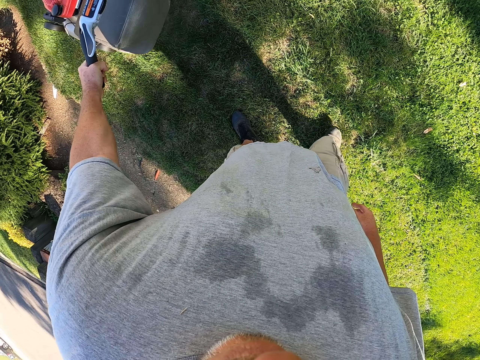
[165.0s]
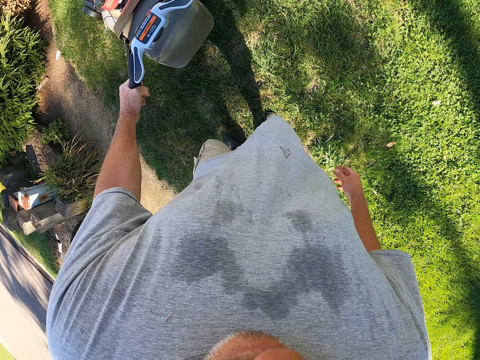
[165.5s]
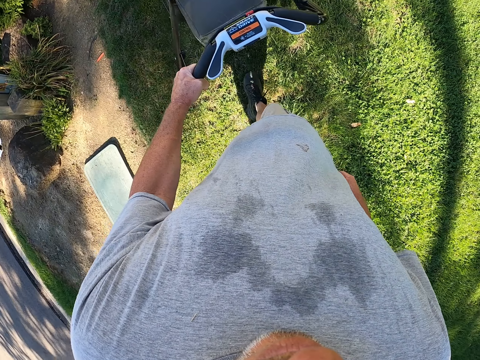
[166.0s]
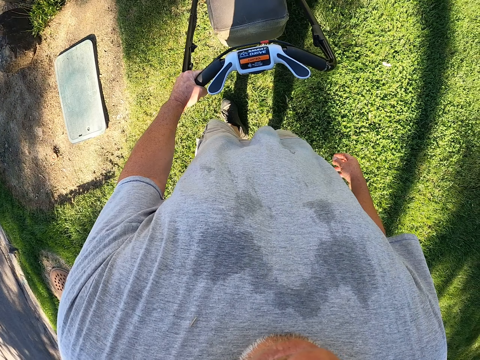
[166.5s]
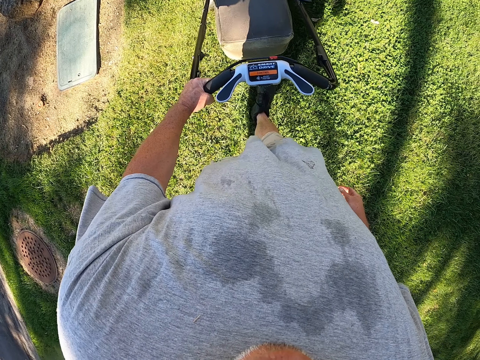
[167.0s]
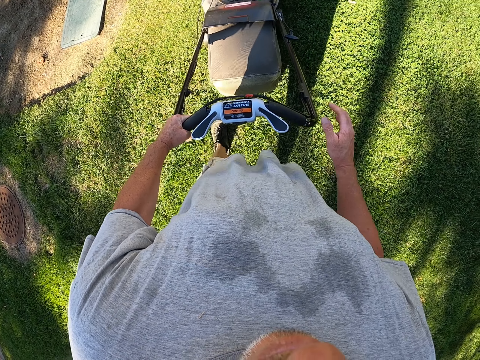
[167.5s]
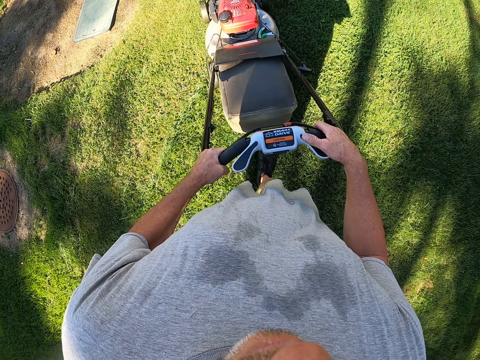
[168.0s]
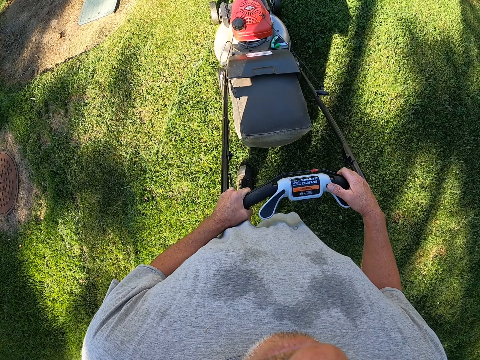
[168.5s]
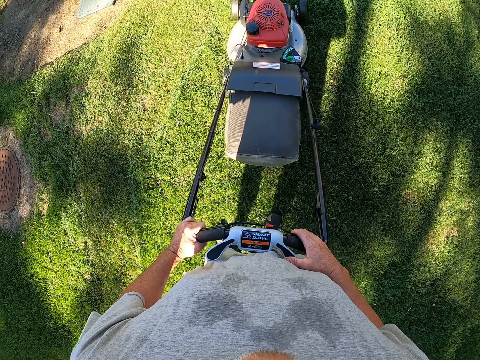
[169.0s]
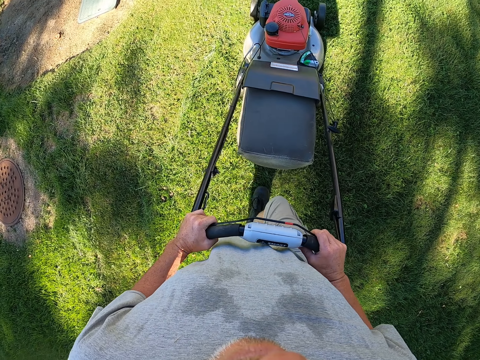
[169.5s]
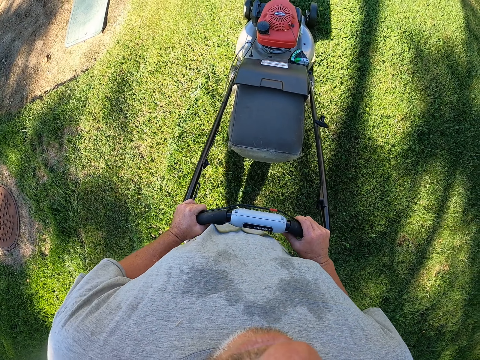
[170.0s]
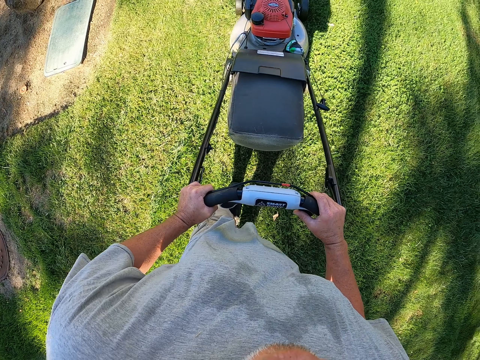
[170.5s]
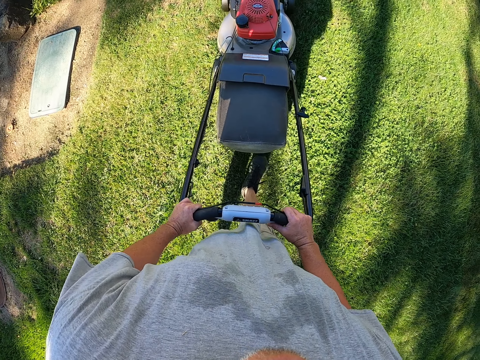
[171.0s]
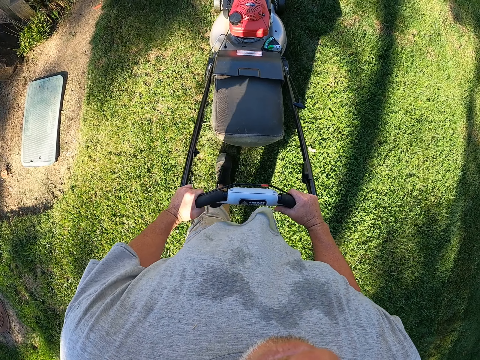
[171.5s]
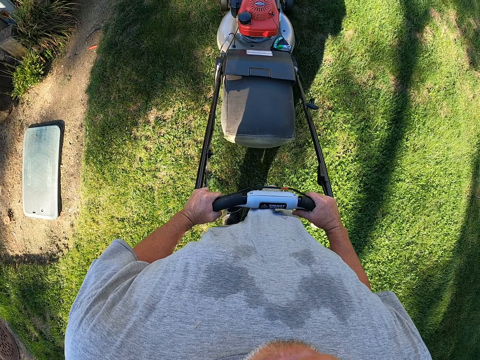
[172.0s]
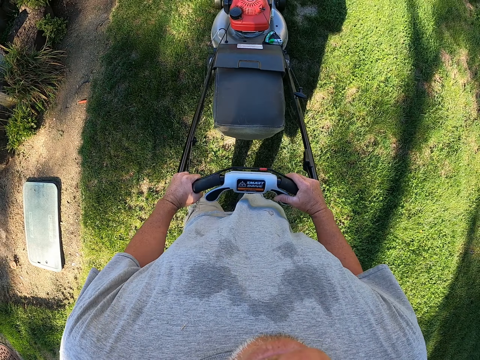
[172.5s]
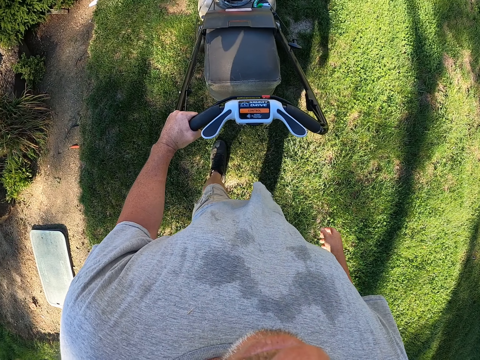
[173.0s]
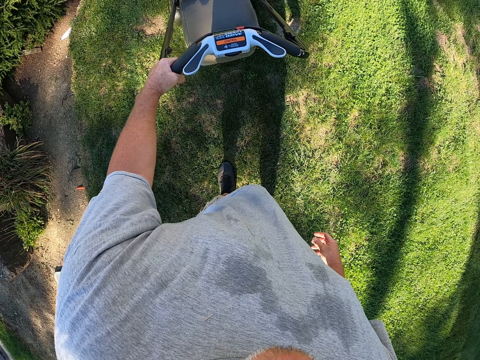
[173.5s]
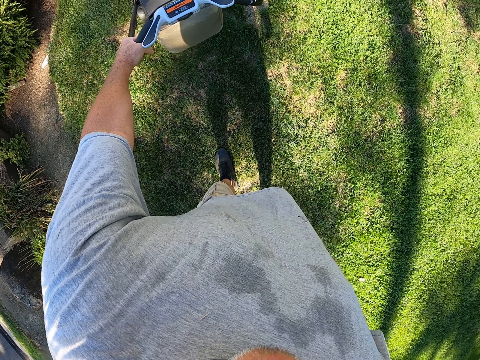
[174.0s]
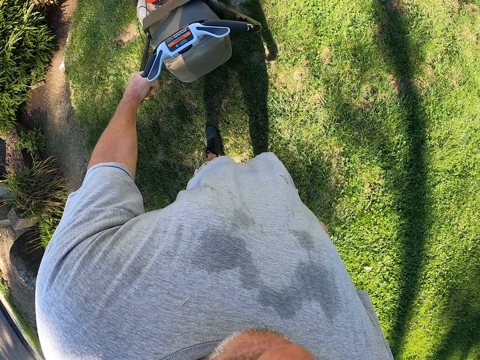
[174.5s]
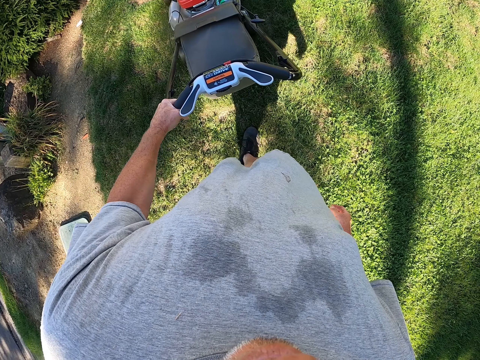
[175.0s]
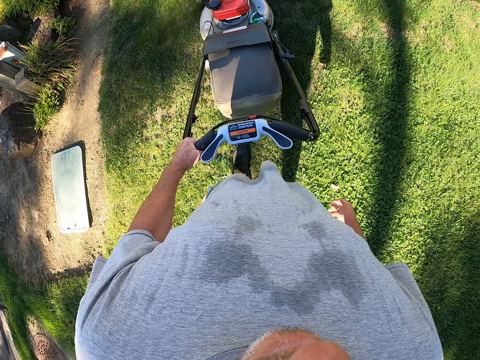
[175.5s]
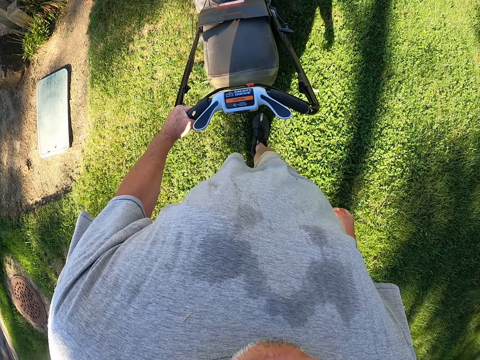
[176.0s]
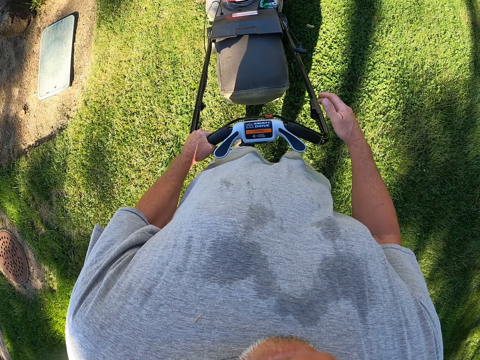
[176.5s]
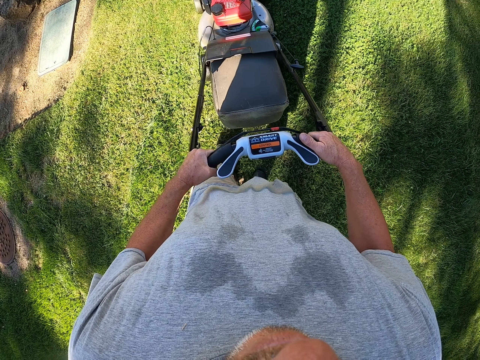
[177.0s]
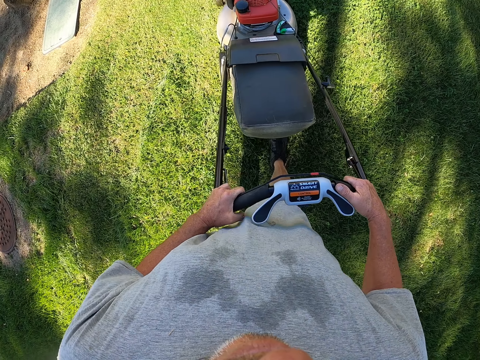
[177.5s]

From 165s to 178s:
The camera wearer reverses the lawnmower. They trim grass on the compound. They reverse the lawnmower.

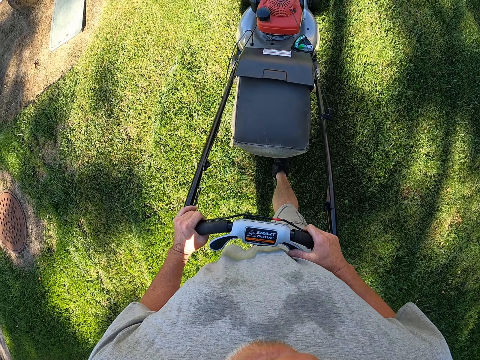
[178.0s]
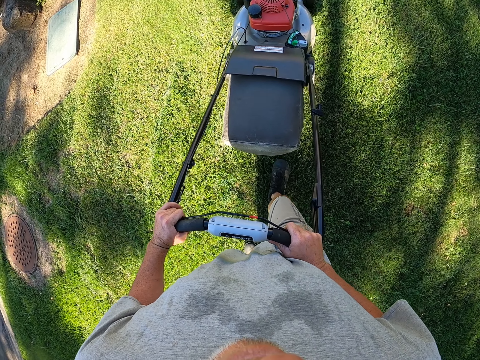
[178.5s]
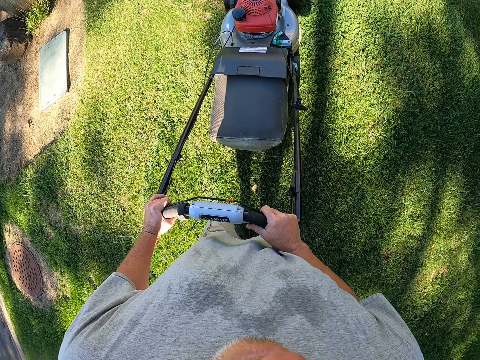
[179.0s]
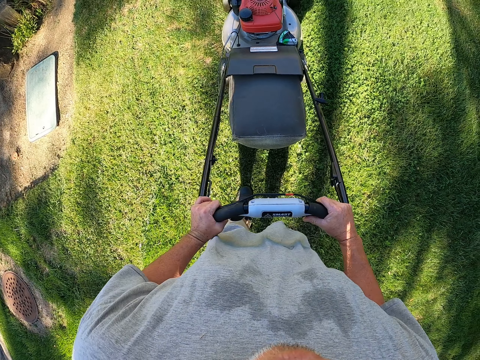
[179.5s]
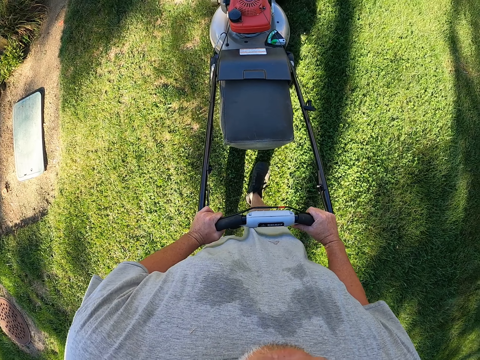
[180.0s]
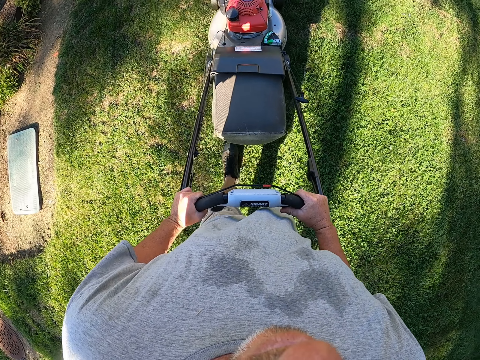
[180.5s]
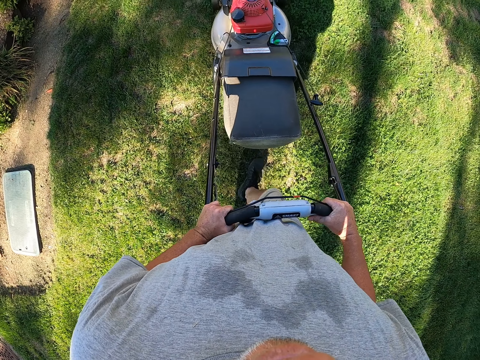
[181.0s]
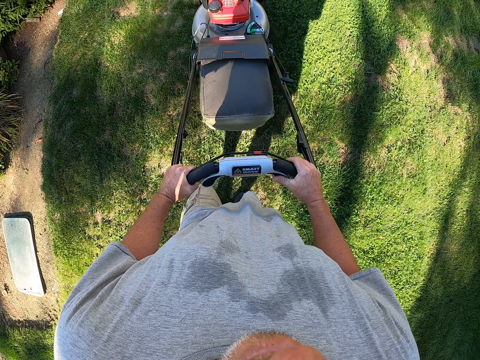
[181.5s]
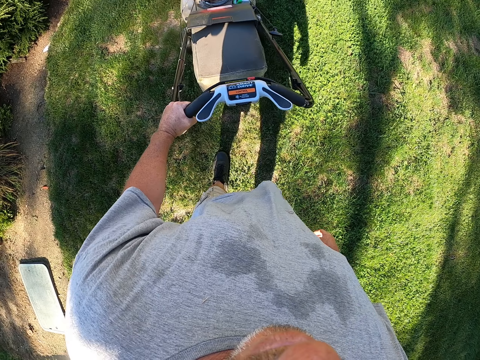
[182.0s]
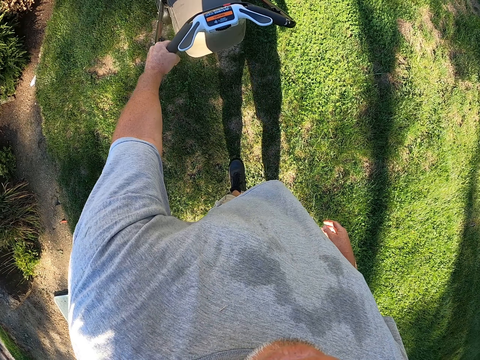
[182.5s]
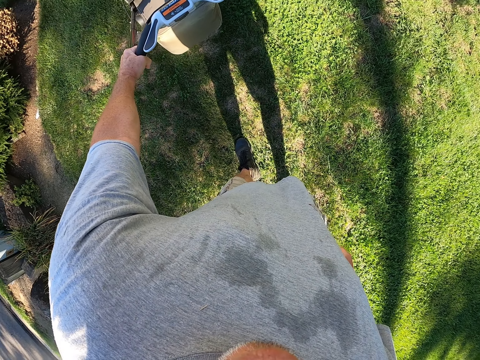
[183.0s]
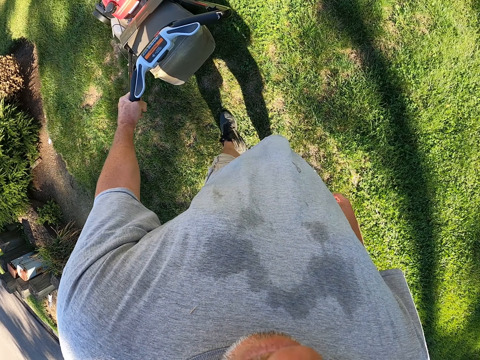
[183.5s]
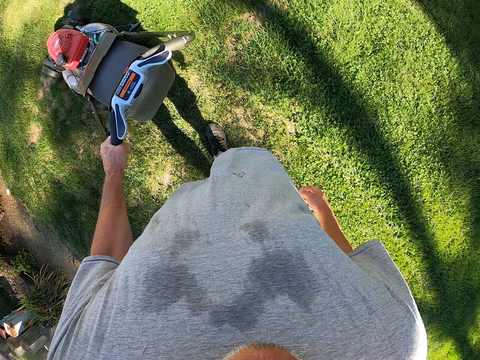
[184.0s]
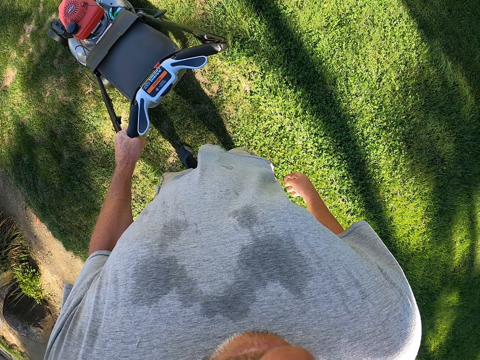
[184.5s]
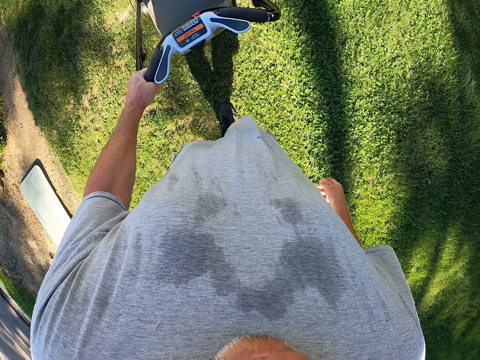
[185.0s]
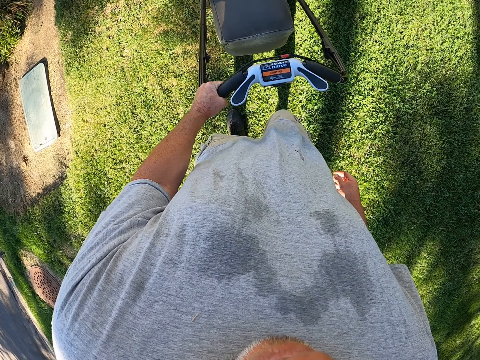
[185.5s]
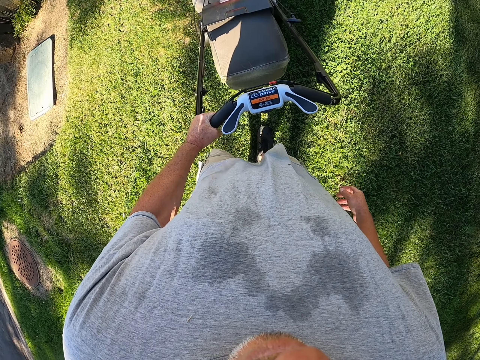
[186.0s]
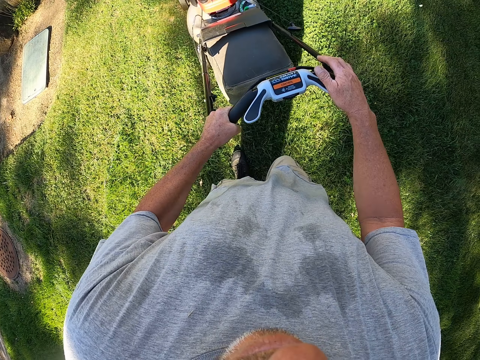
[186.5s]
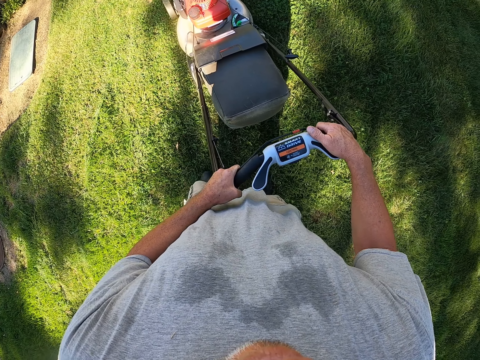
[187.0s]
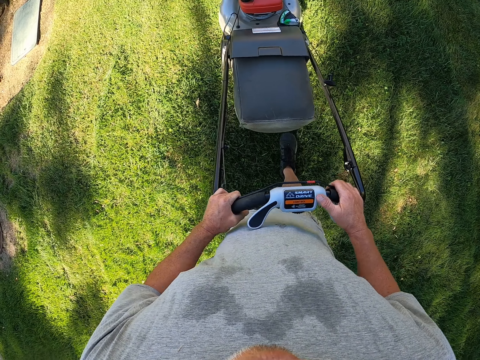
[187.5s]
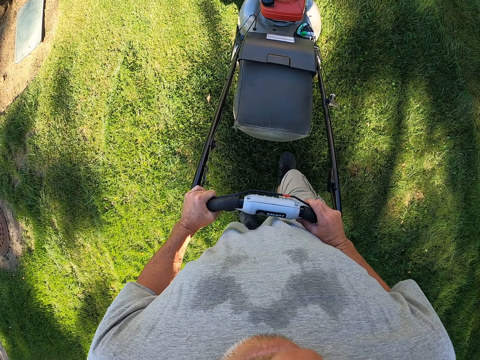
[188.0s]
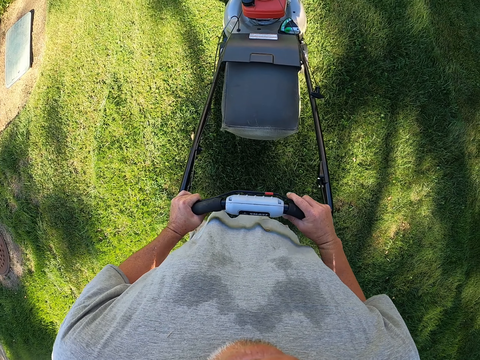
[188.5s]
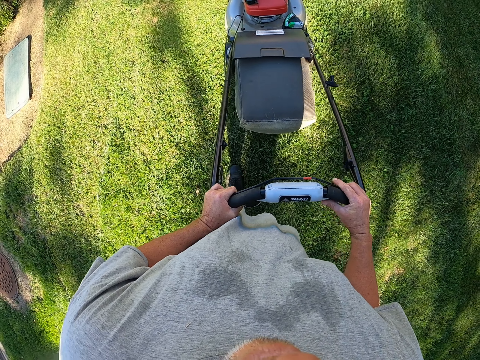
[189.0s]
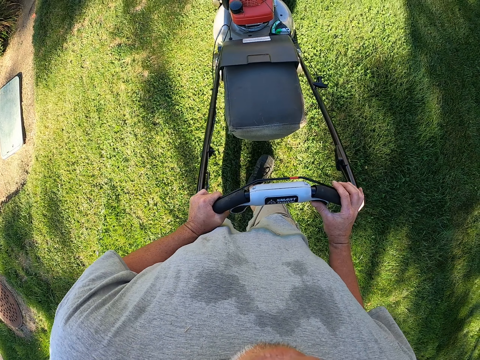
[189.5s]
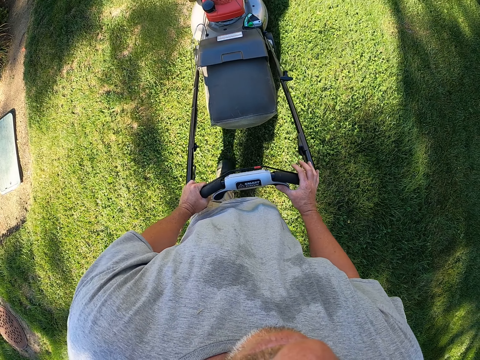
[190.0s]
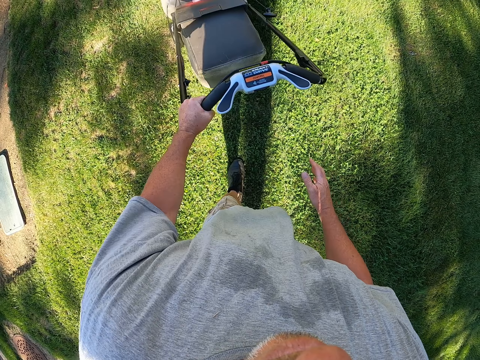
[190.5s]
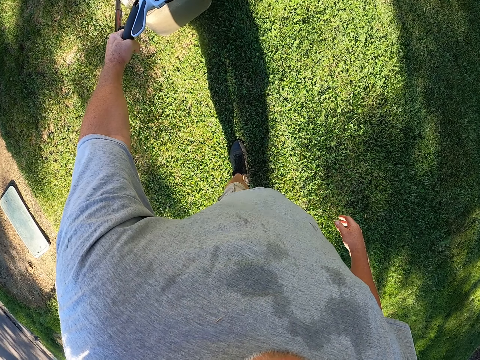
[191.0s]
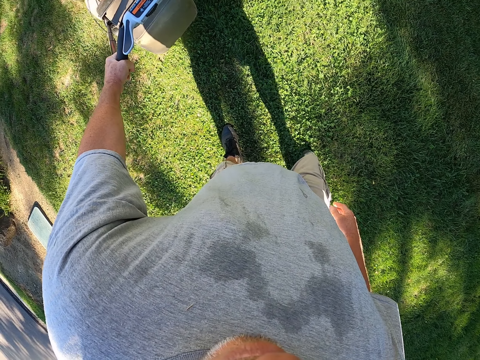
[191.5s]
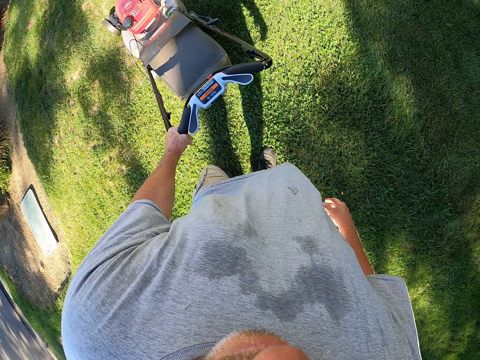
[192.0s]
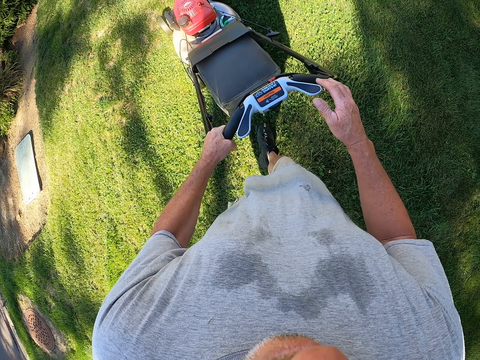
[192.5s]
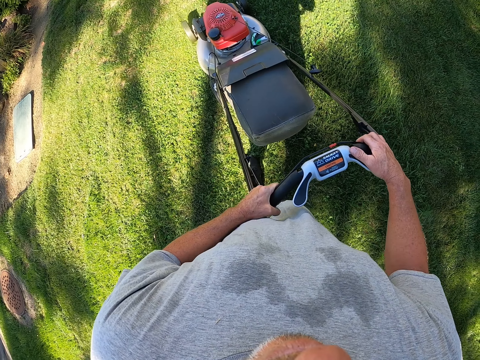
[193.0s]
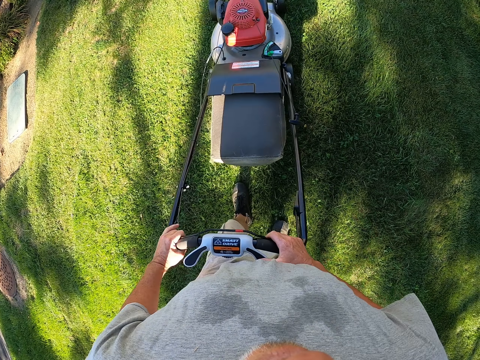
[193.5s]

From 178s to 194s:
The camera wearer trims grass on the compound. They reverse the lawnmower. They trim grass on the compound.
